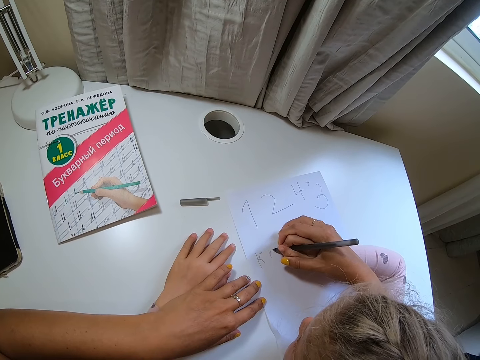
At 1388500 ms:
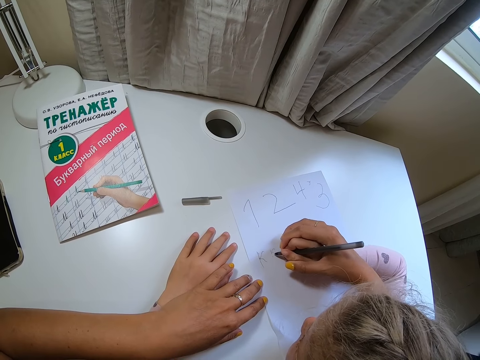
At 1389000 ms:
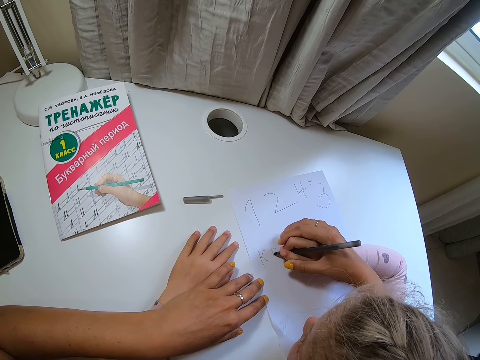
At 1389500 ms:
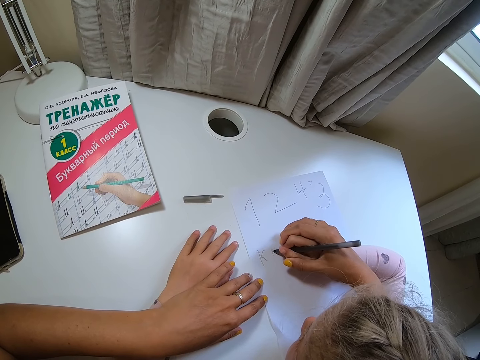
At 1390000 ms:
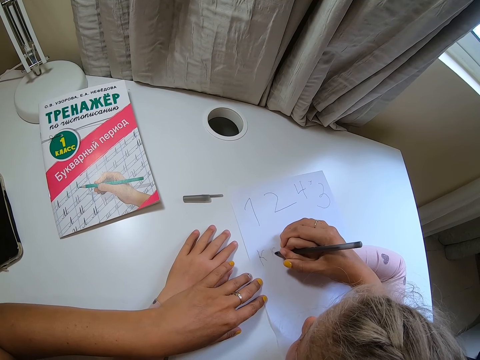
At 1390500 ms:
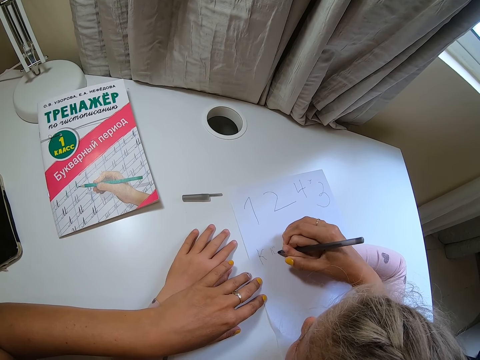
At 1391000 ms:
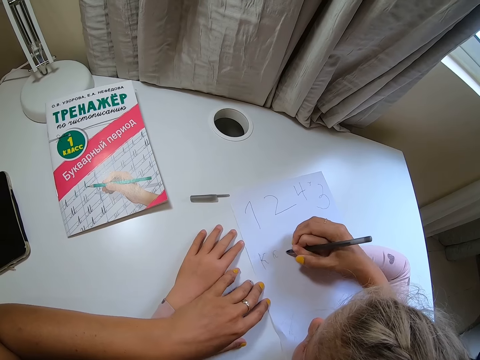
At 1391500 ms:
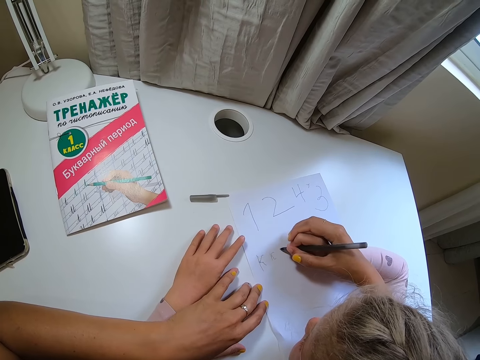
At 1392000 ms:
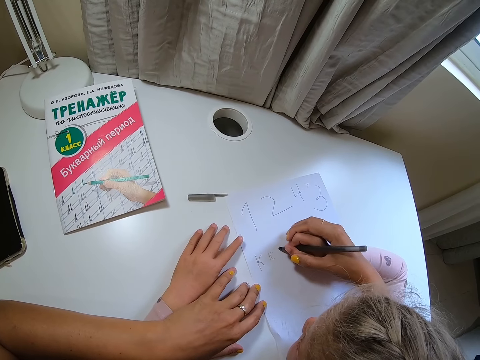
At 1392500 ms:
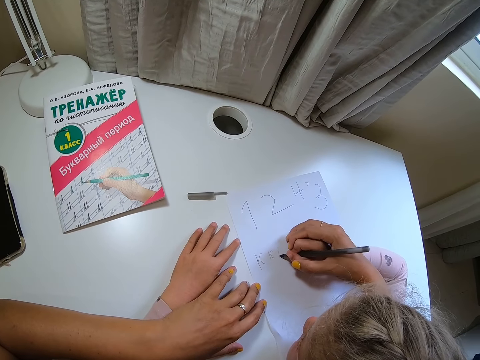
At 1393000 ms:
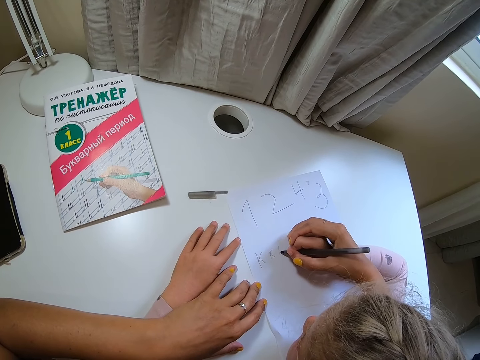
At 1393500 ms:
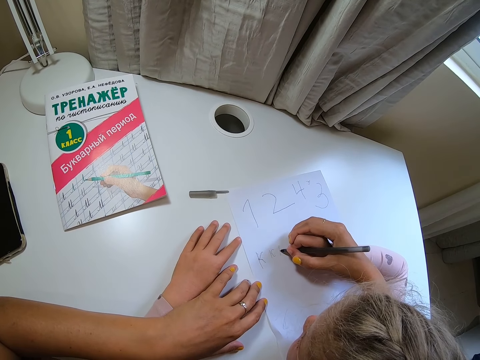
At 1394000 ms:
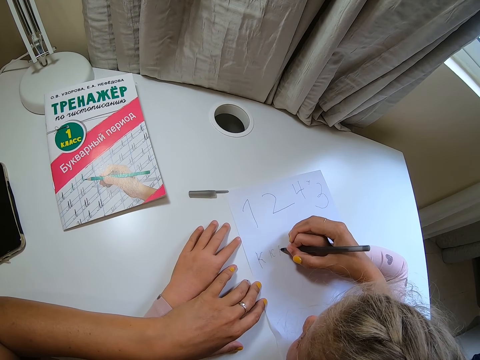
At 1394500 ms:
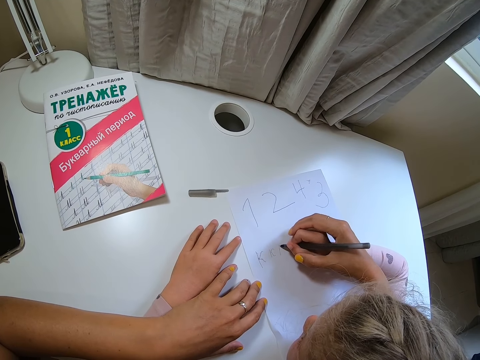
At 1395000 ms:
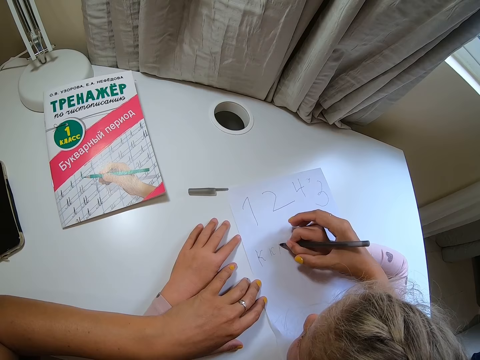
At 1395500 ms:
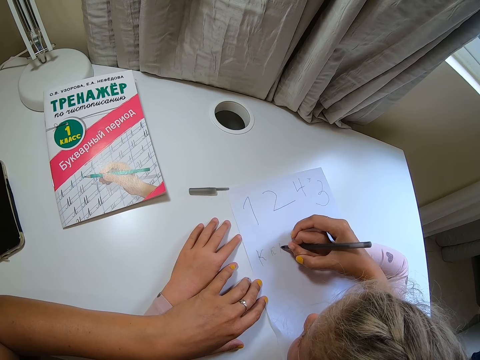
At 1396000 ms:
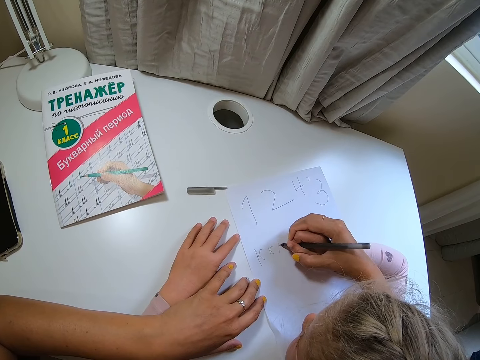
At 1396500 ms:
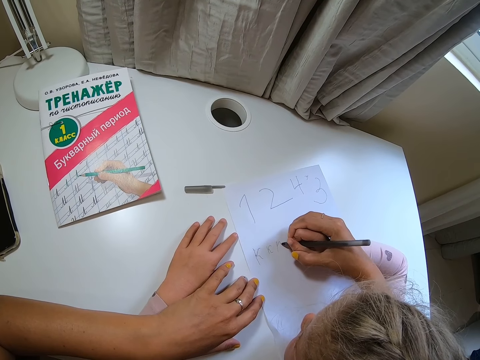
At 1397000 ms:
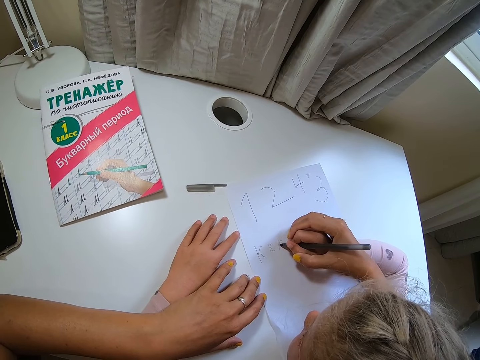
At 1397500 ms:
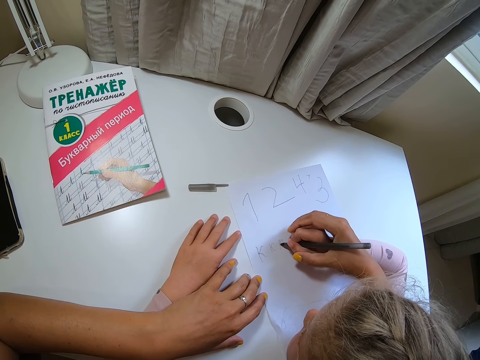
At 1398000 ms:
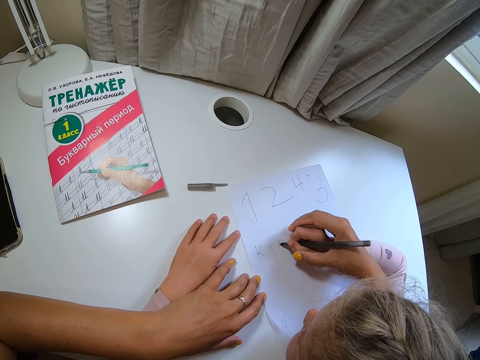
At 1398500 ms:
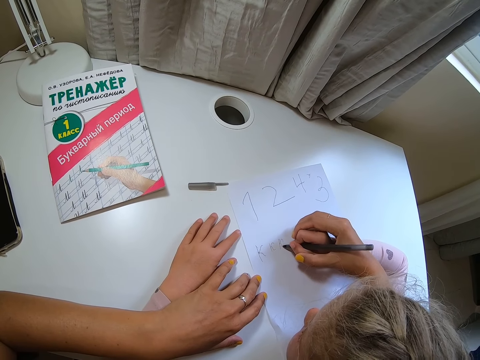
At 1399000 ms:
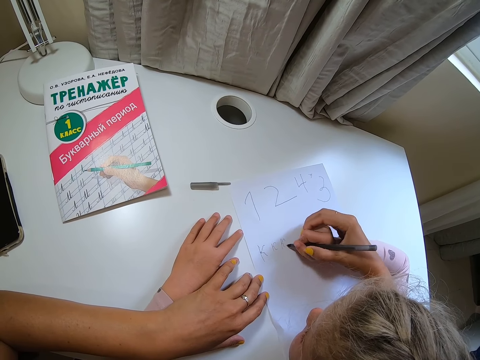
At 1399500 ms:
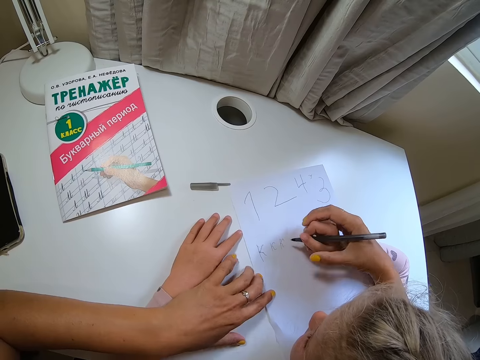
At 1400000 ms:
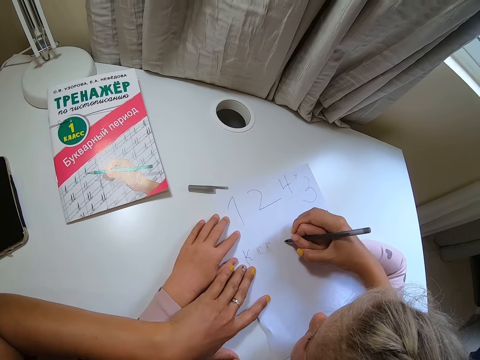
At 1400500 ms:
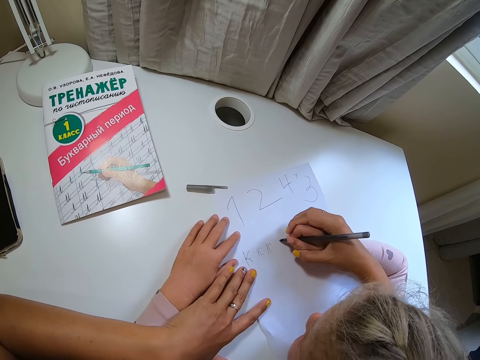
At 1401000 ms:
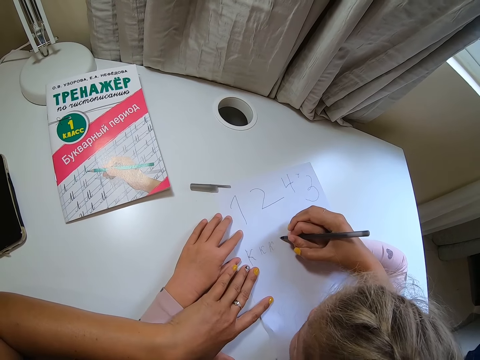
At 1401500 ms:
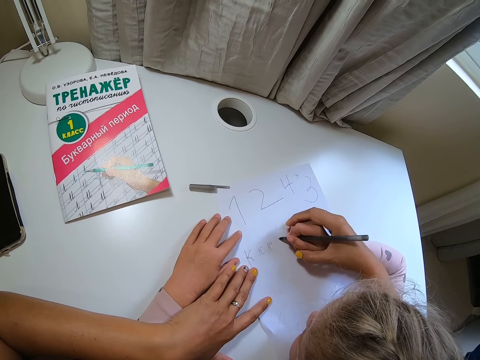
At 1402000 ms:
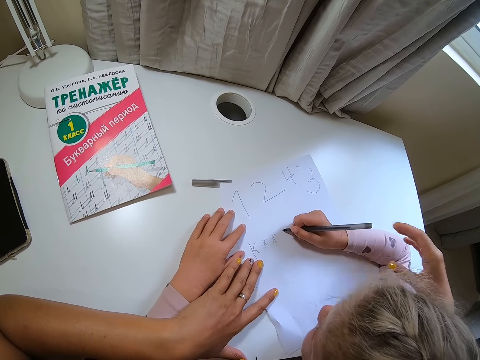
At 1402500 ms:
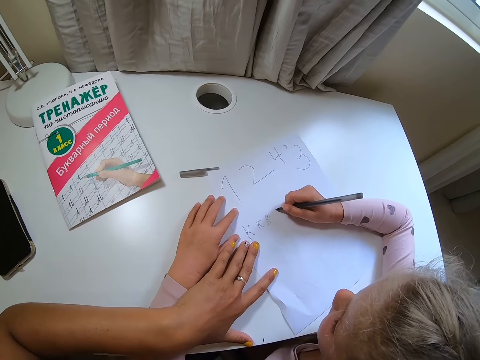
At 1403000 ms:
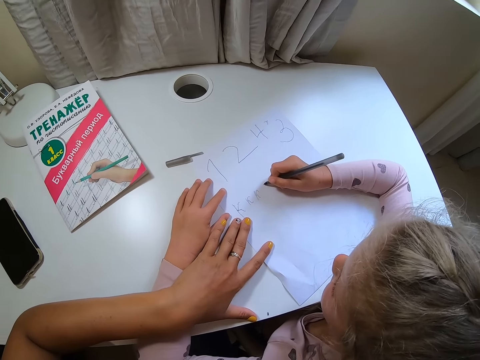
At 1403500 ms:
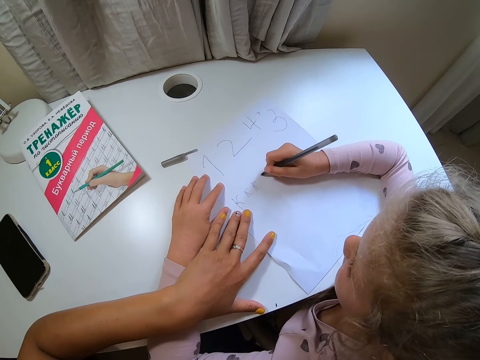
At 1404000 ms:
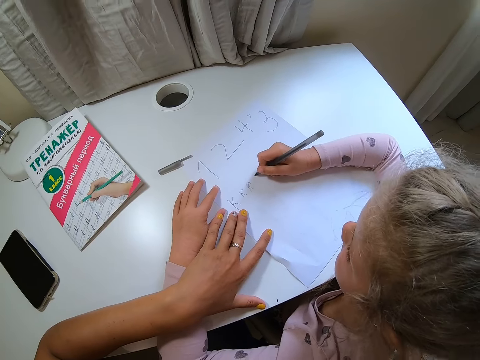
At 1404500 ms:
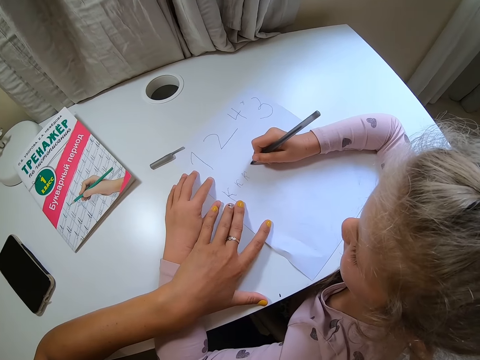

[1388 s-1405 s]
The camera wearer holds a child's hand. They move the paper. They move the hand away.

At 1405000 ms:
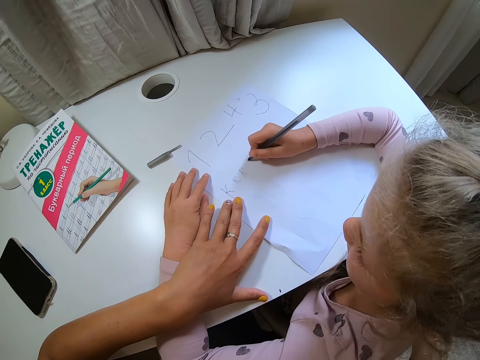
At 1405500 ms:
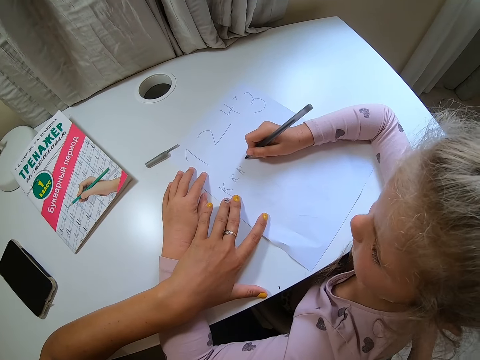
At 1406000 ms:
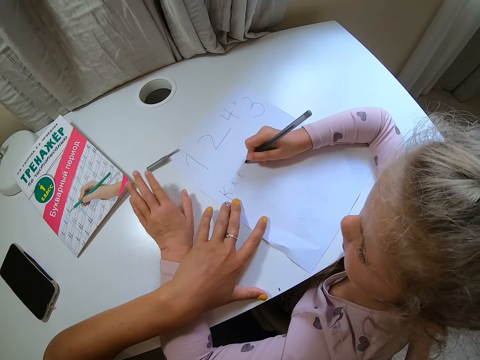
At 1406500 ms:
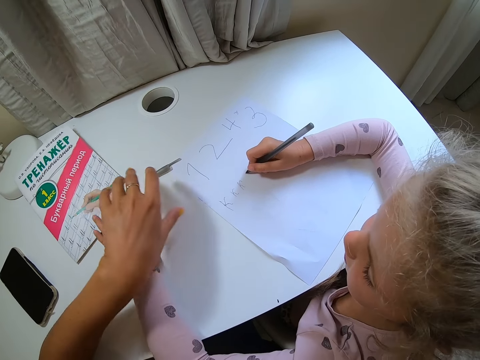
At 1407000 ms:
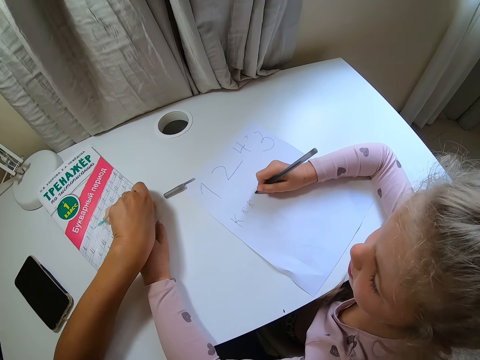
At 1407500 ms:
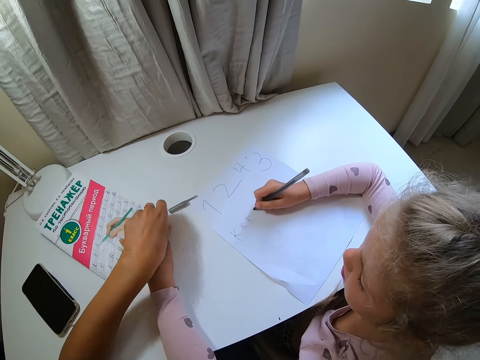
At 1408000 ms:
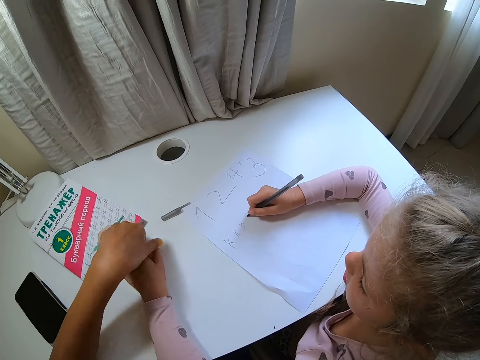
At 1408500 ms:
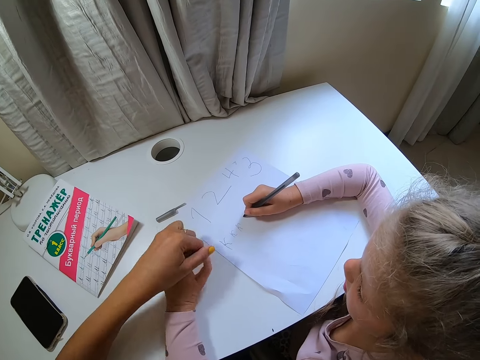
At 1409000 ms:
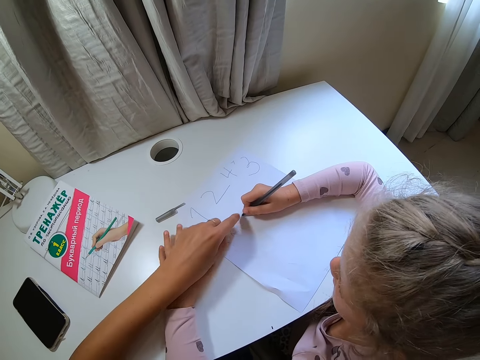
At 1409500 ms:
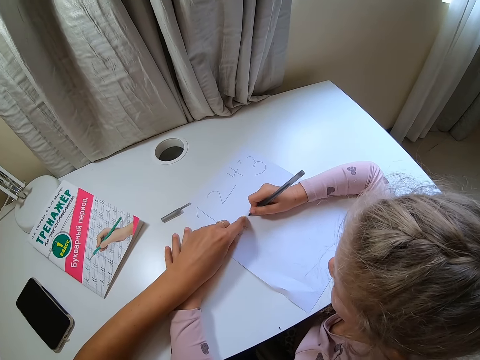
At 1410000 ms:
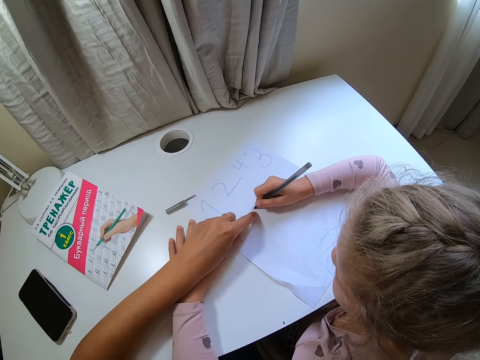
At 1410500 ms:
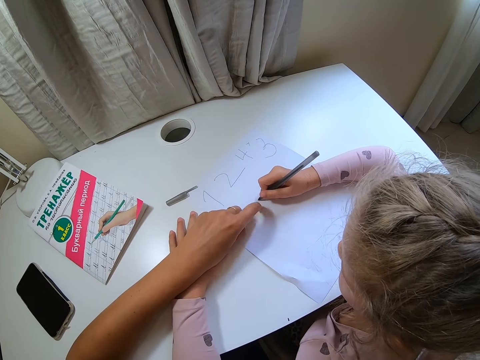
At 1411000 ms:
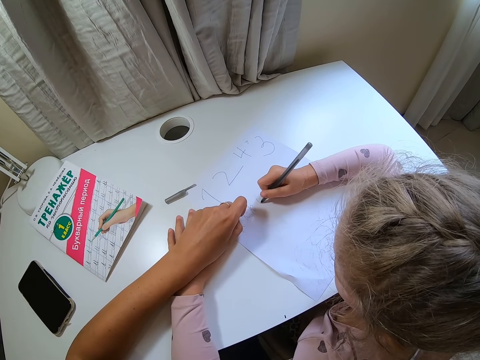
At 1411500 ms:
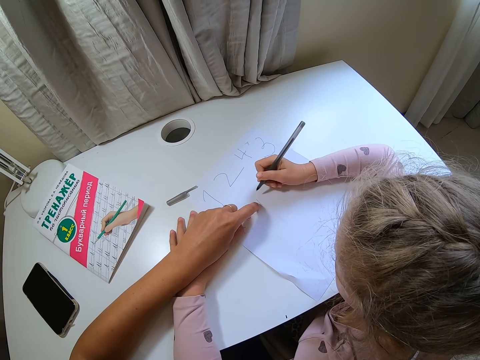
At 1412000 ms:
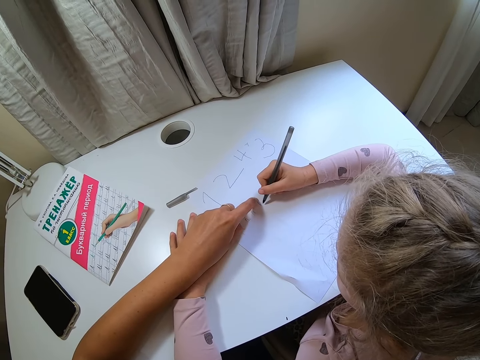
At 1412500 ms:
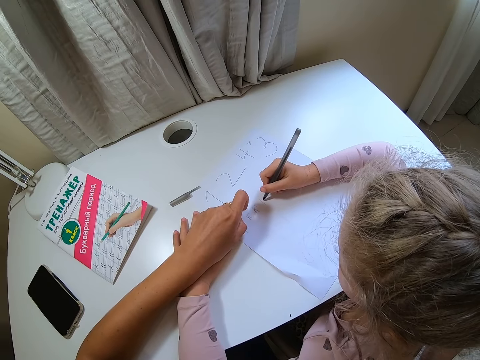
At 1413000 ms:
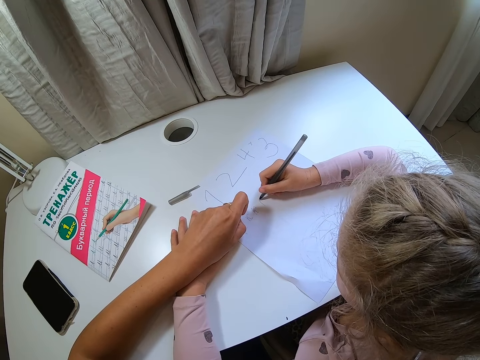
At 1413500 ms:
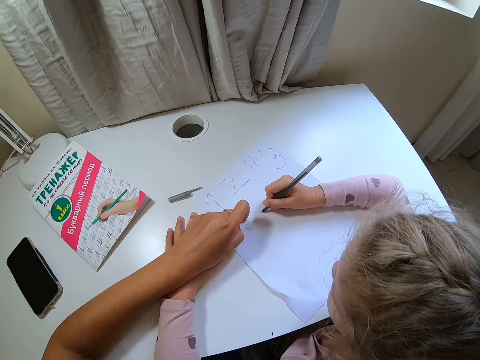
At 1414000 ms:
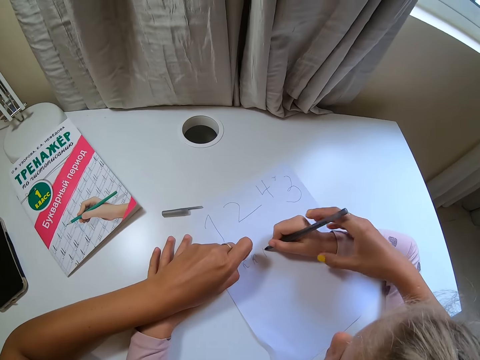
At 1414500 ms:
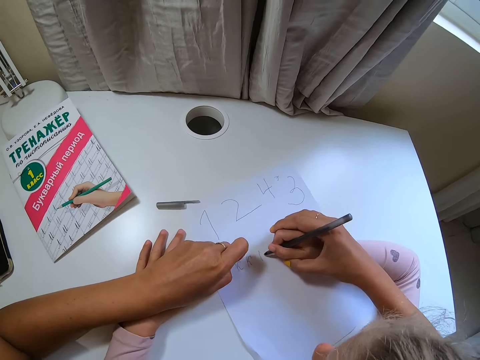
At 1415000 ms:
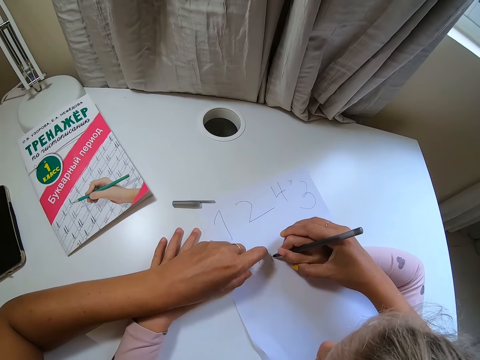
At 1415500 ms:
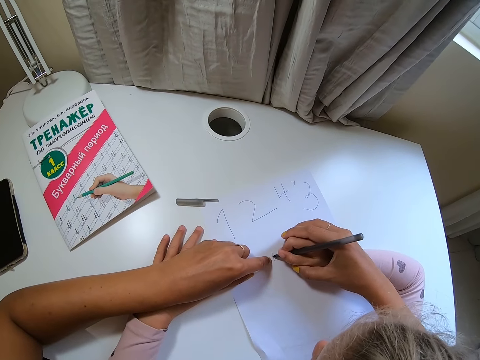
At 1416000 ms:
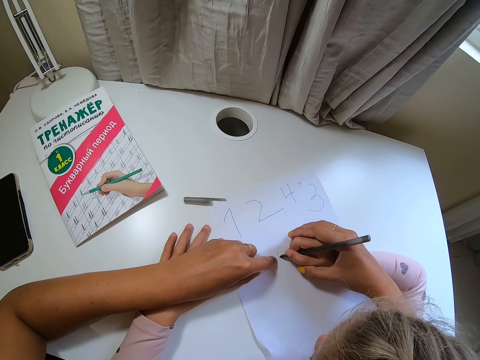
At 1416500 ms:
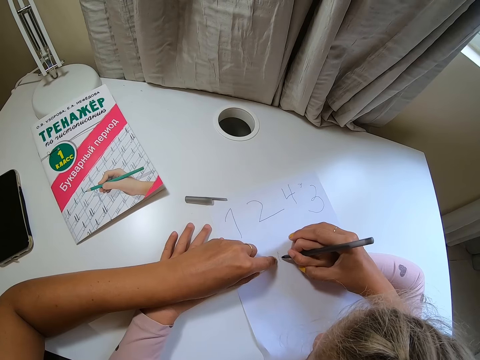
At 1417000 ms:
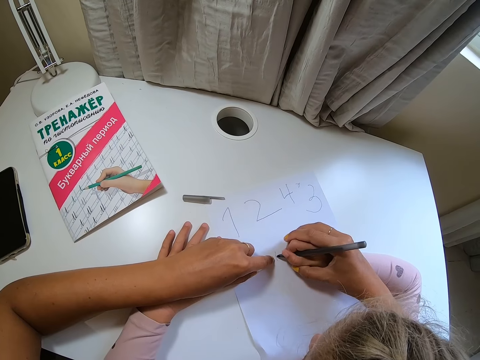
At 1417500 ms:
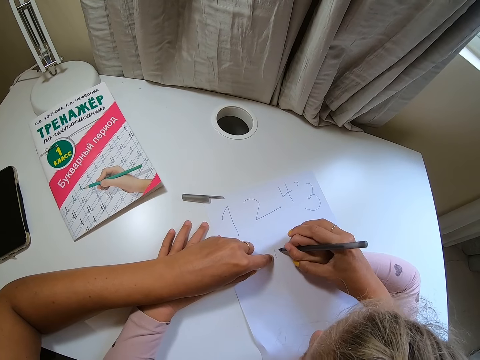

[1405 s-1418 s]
A child holds a book. The child touches the book on a table. The camera wearer touches the paper. They grab a hand of the child and point at the paper. They hold the child's hand. They point at the book. The child writes on the book.
